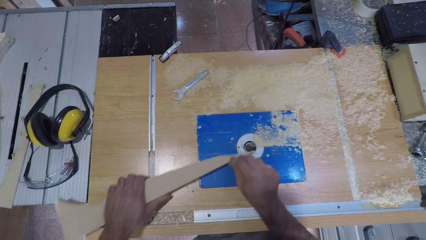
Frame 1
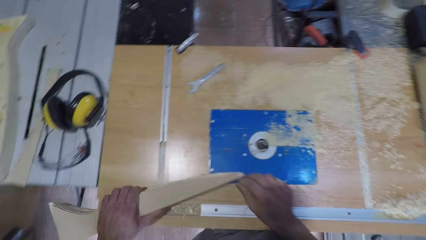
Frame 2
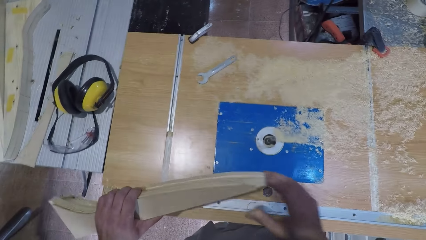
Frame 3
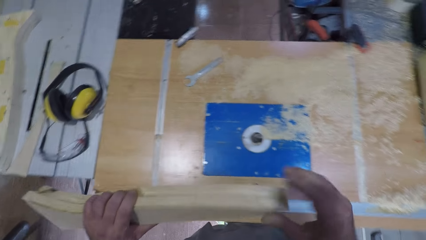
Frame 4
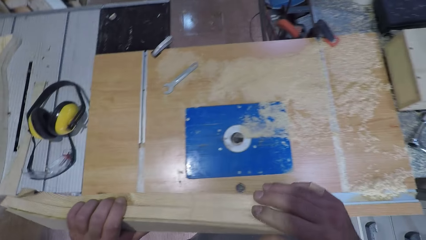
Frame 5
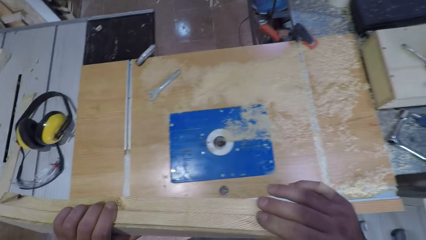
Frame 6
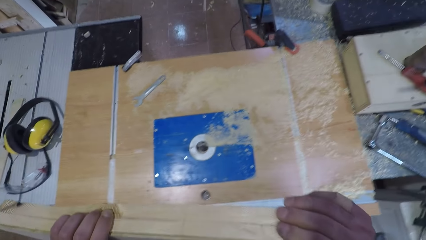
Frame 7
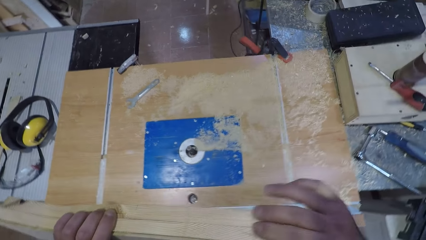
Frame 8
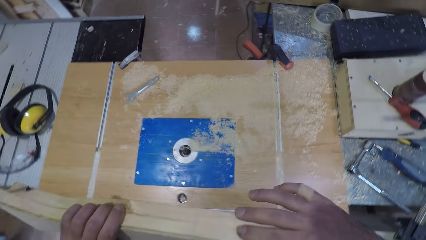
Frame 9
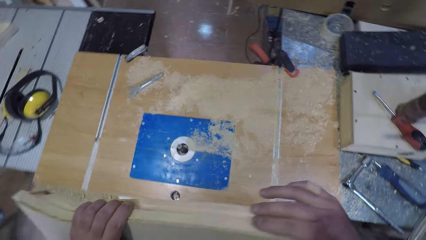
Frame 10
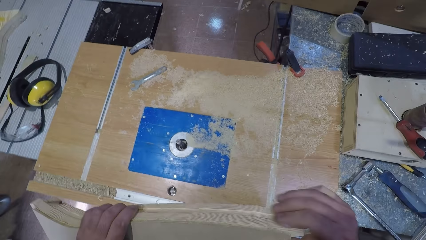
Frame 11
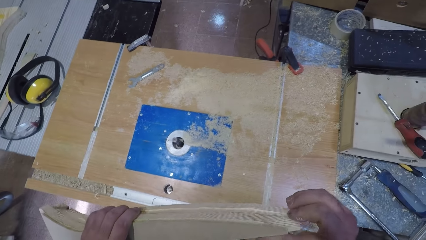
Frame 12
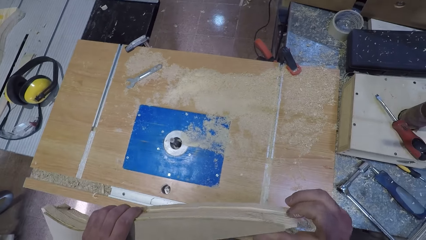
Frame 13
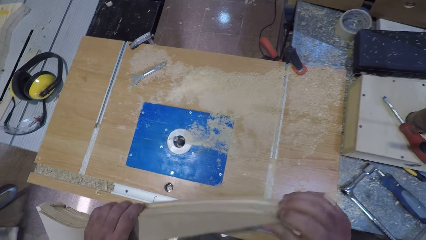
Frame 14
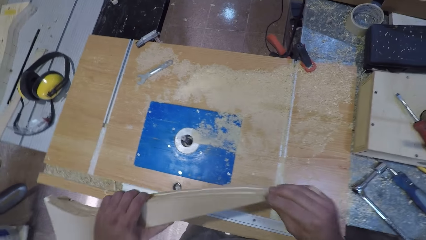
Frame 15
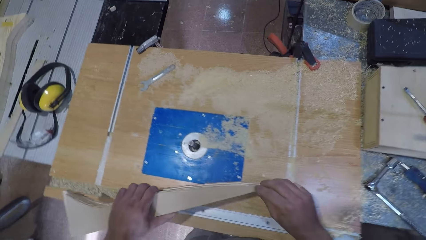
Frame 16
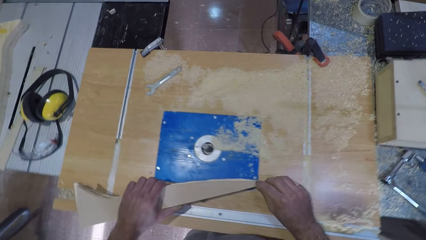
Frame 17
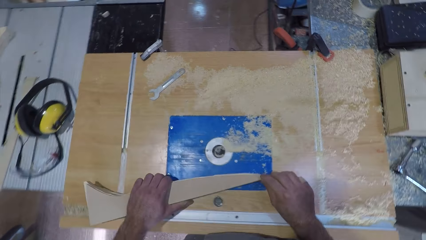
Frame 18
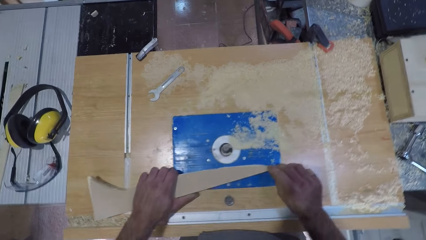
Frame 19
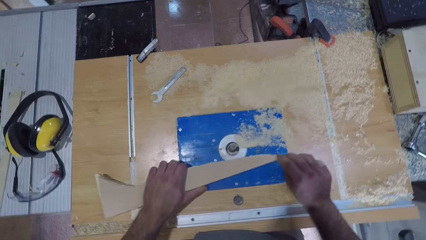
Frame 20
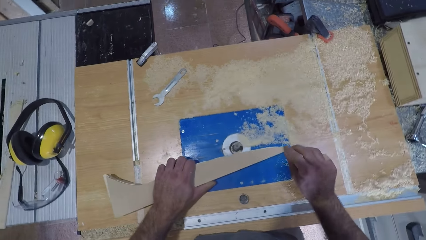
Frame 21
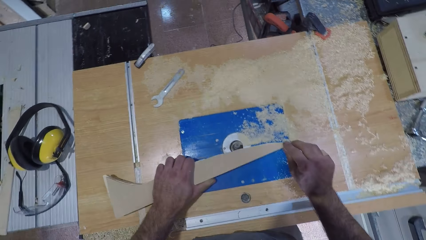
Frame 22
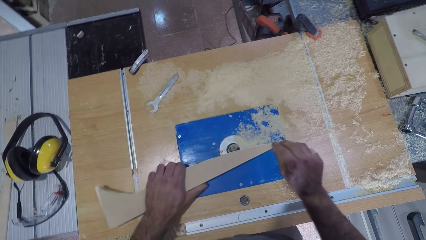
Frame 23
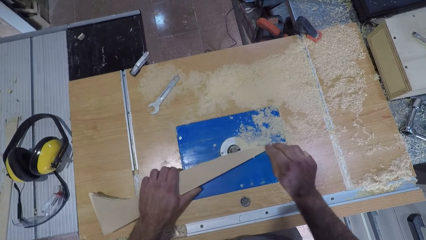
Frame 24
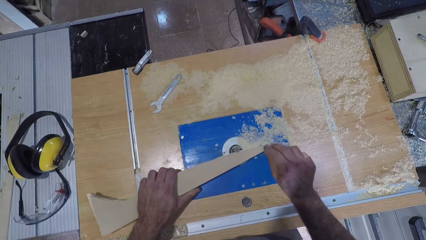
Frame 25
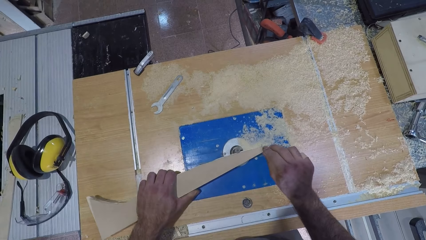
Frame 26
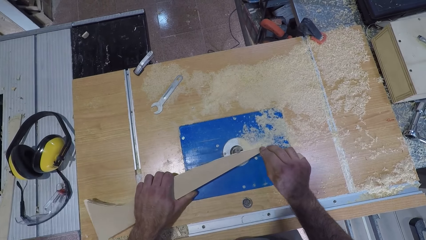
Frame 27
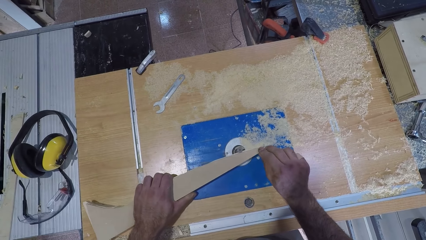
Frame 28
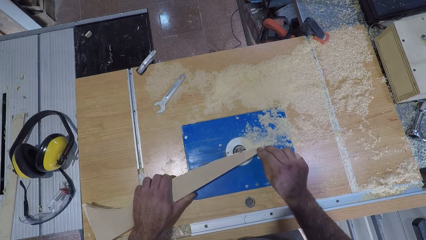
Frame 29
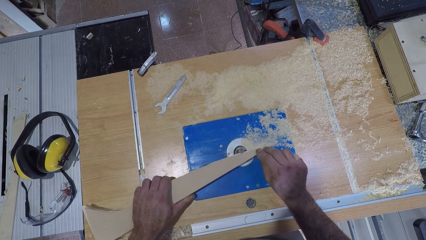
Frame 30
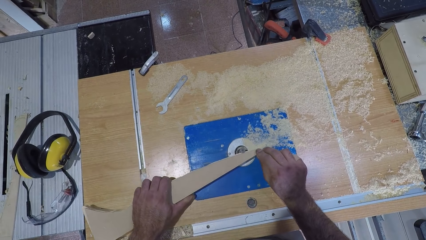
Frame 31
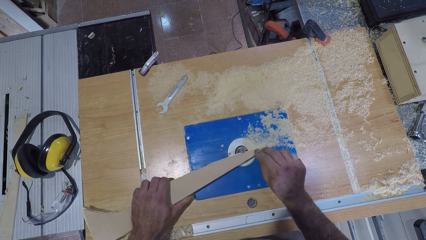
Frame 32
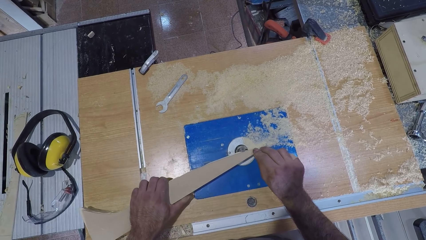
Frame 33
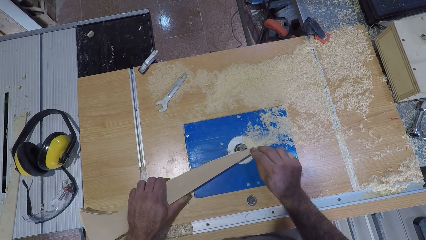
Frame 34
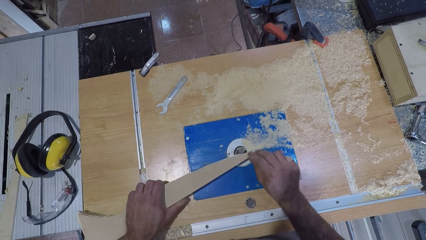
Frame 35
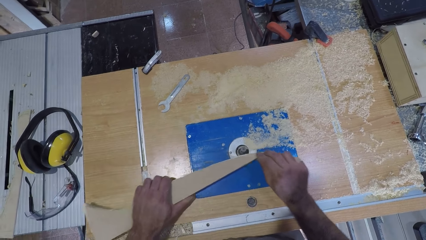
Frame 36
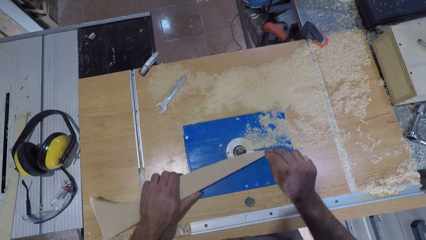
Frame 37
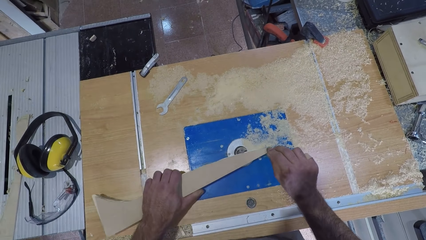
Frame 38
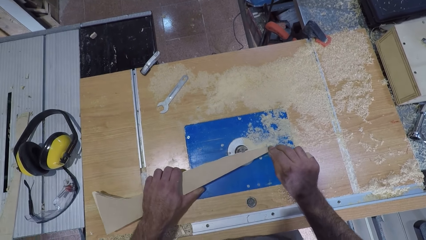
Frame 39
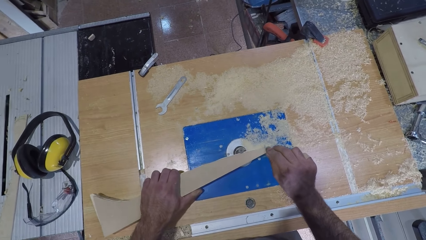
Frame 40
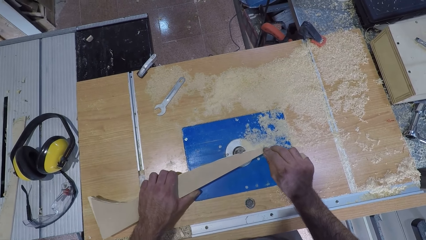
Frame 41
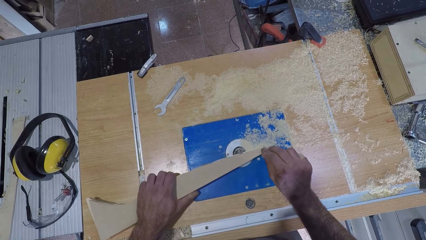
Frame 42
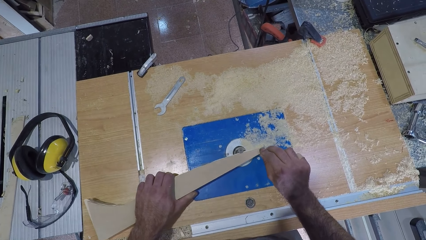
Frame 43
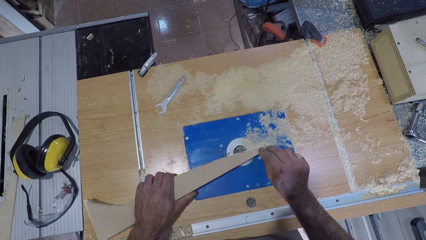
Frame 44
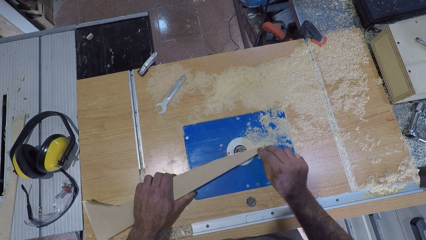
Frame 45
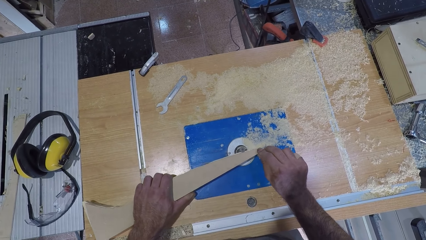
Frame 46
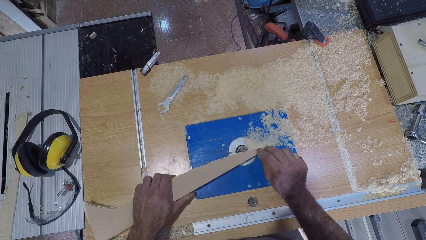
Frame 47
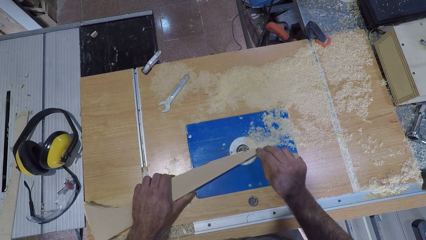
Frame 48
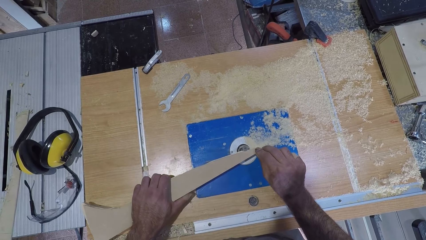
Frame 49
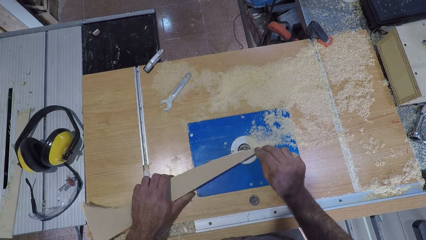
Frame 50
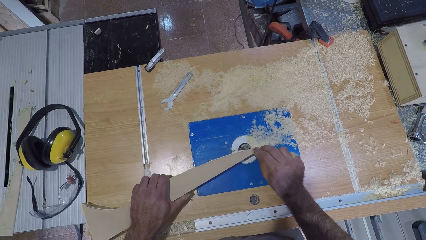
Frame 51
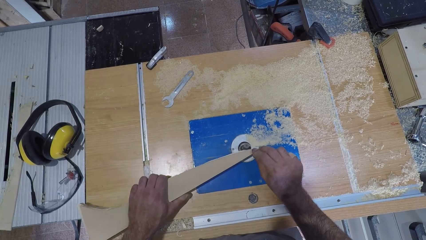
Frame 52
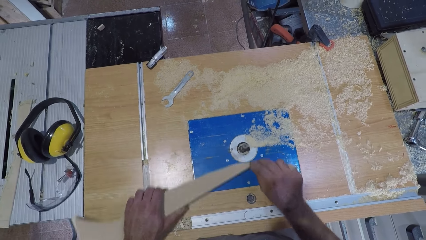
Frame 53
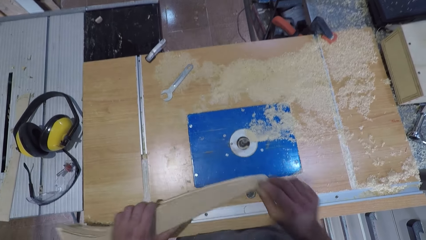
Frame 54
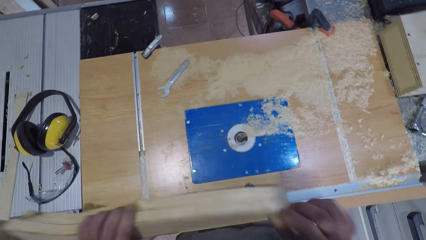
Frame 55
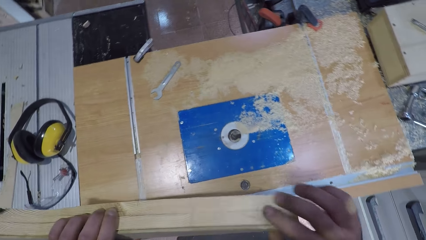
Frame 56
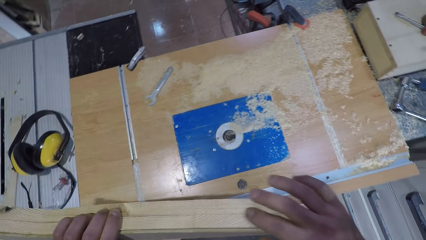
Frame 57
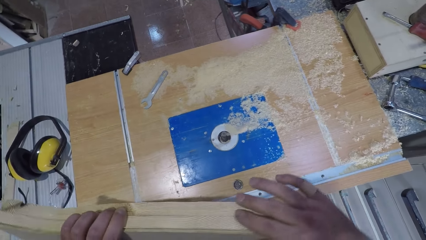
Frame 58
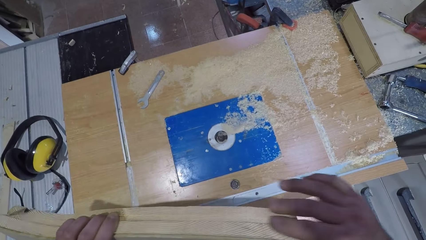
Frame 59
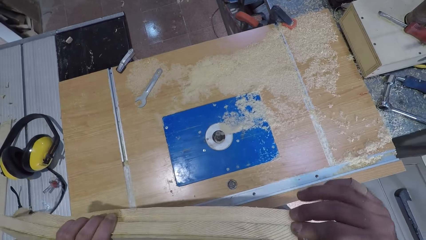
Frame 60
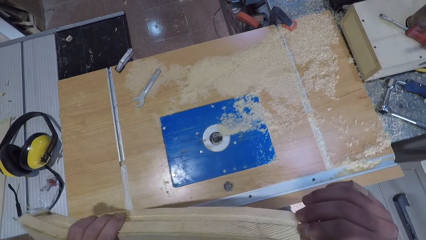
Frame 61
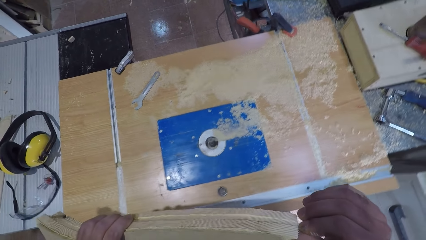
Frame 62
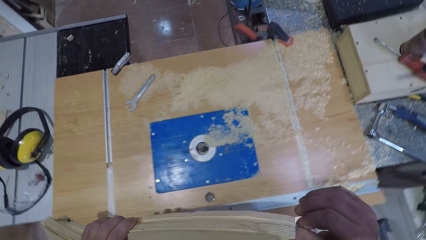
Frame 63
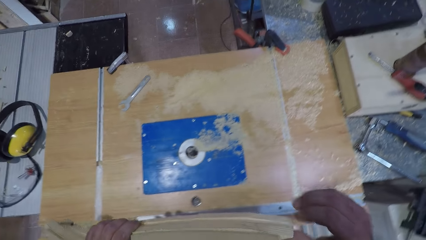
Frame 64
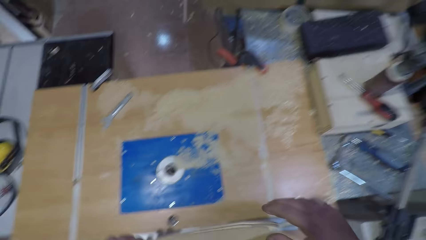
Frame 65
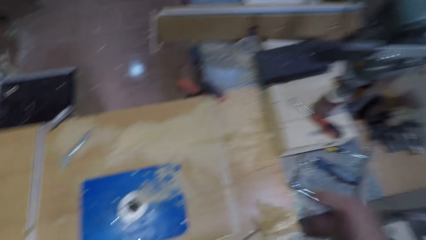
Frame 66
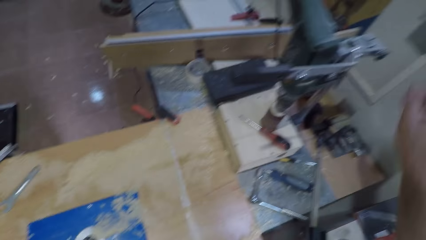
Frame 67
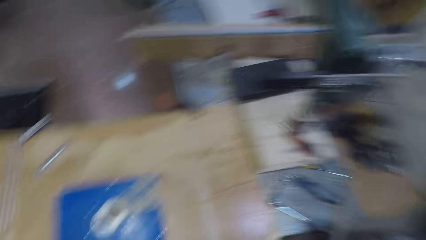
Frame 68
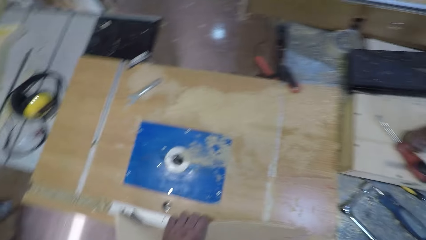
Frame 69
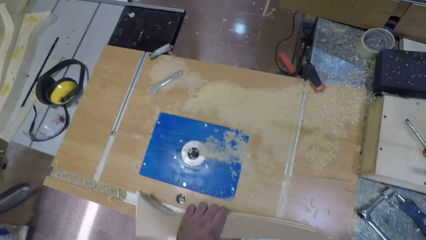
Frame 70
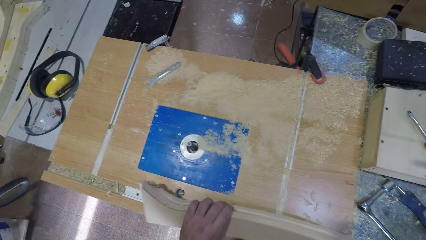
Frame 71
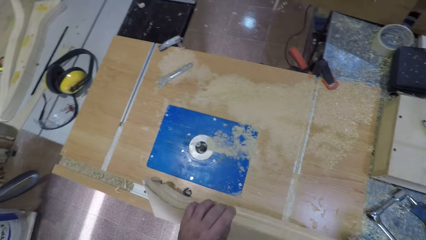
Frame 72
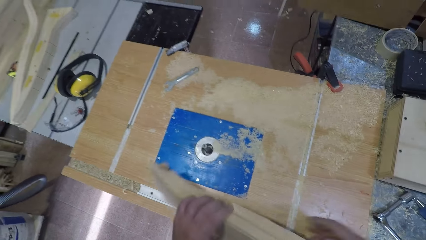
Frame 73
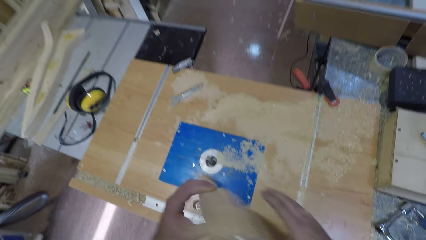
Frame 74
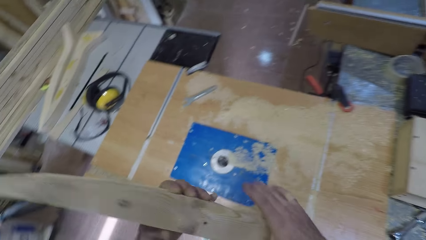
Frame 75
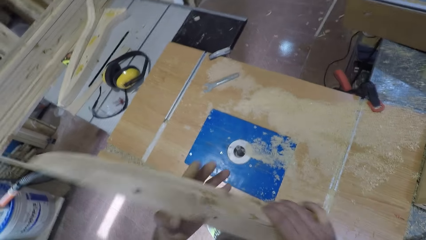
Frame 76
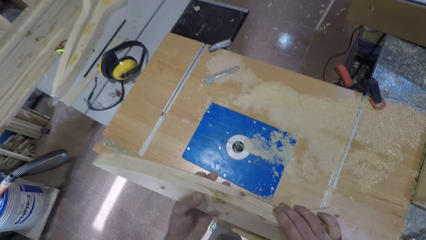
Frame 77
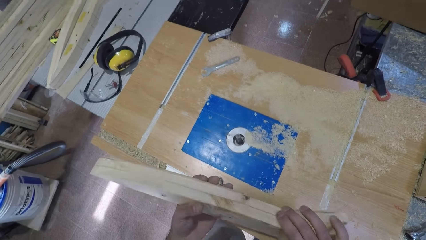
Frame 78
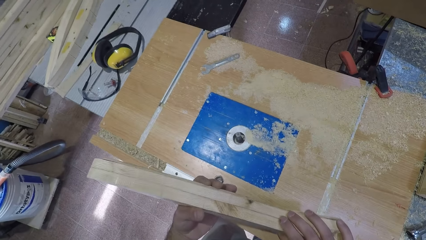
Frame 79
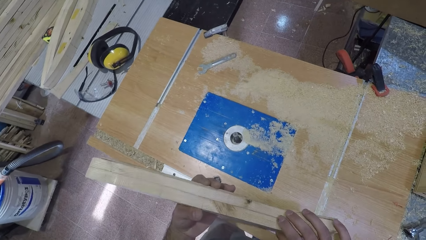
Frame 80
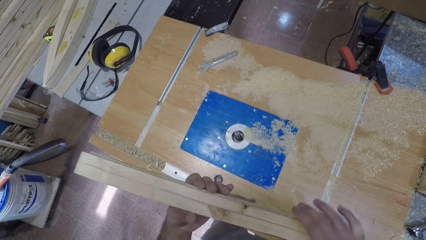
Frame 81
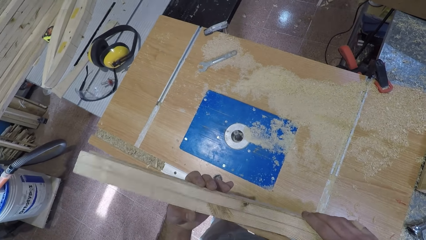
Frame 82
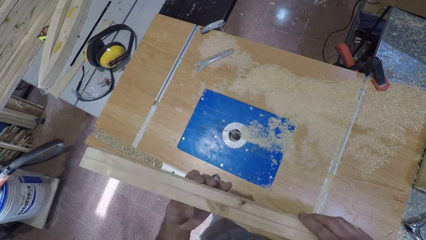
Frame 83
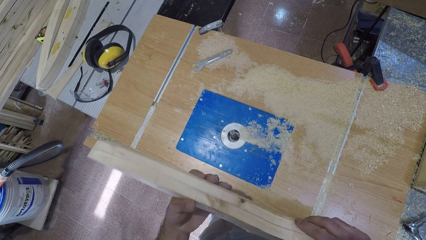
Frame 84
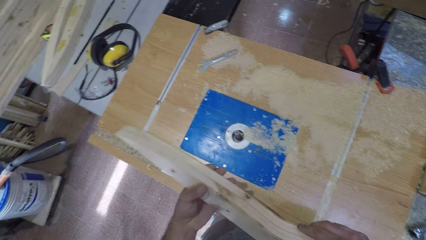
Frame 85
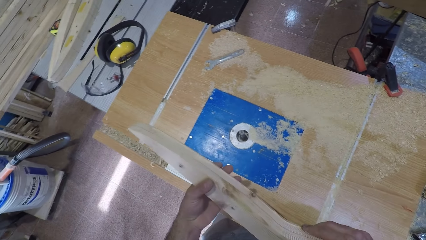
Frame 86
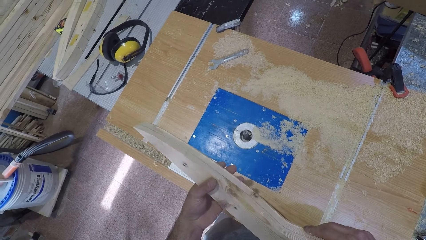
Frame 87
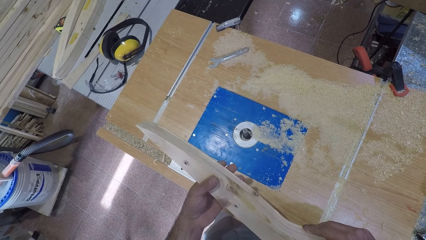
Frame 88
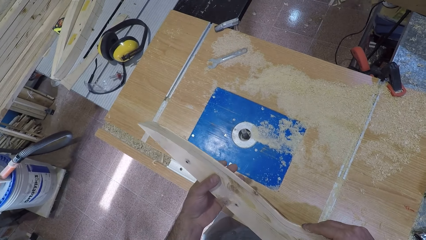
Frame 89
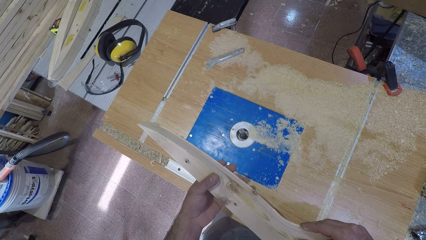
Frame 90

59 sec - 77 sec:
The camera wearer stops filing the plank wood. He holds up the wood with both hands. He rubs his hand on the wood. He holds down the wood with both hands. He carves the wood. He holds up the wood with both hands. He feels the surface of the plank wood with his right hand. He turns off the wood carving machine. He flips the plank wood backwards. He holds the wood with both hands.
